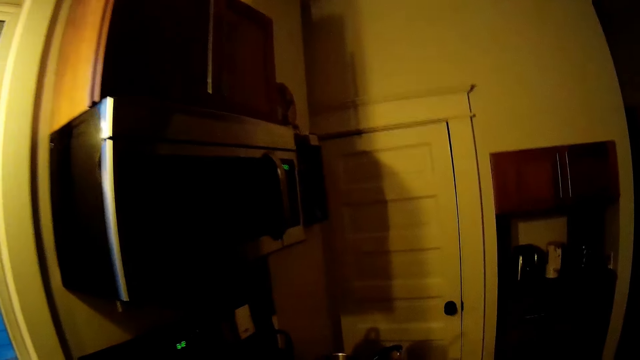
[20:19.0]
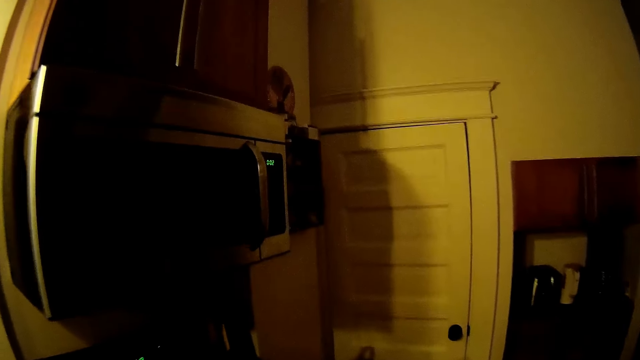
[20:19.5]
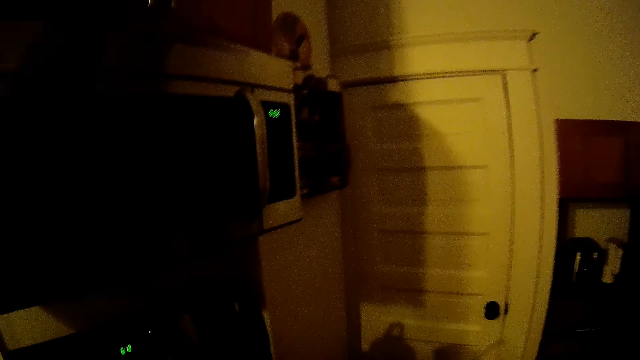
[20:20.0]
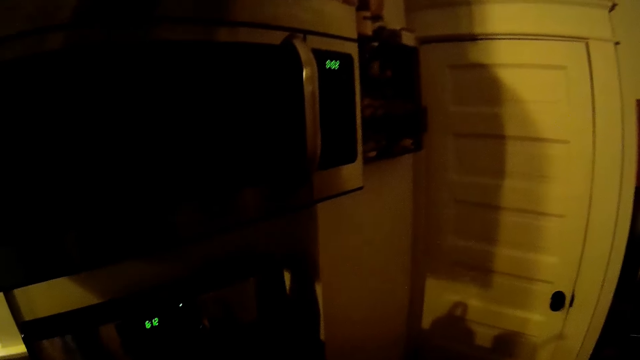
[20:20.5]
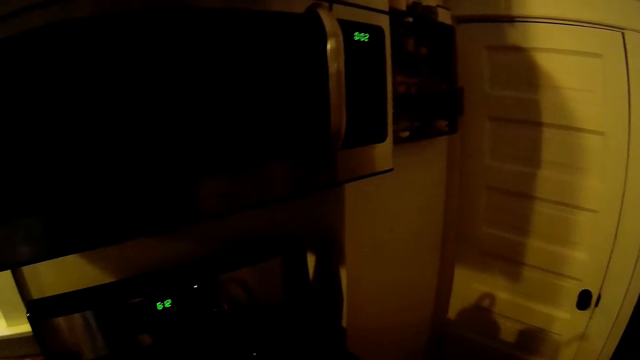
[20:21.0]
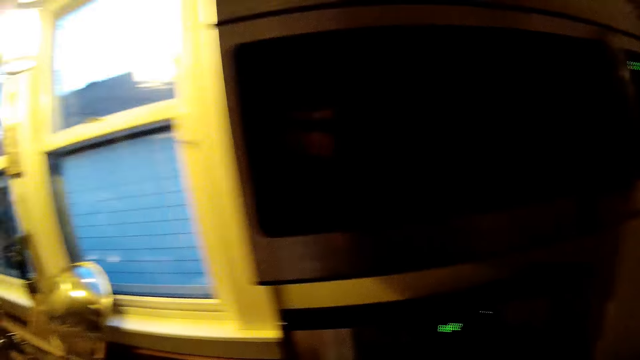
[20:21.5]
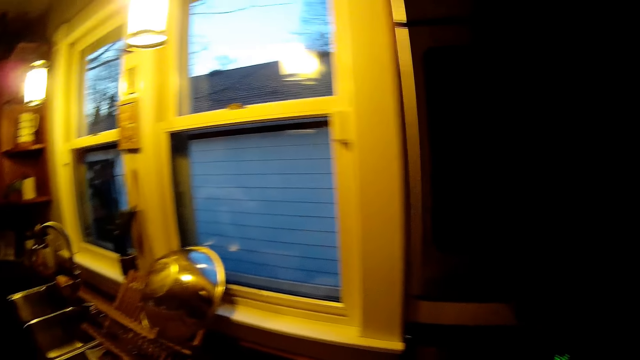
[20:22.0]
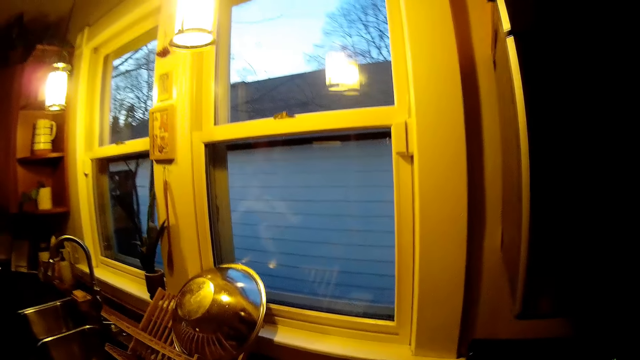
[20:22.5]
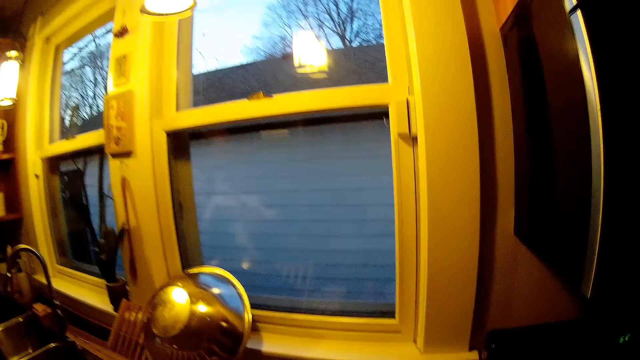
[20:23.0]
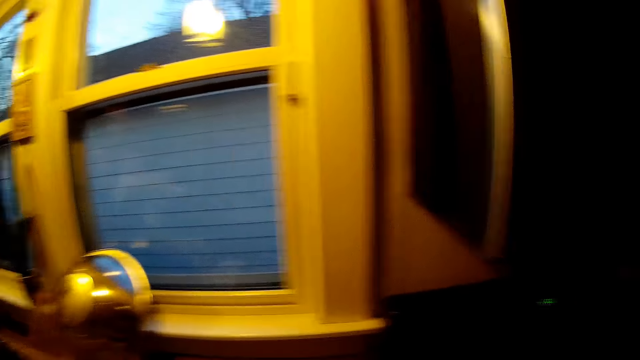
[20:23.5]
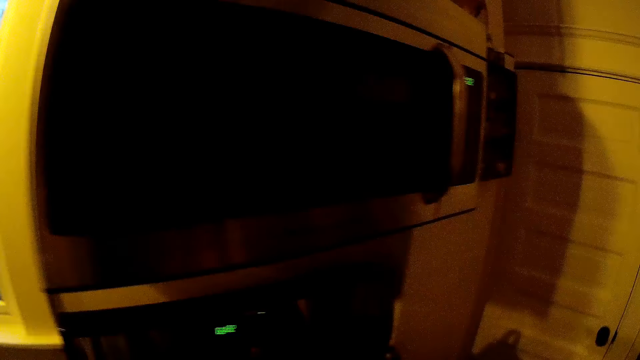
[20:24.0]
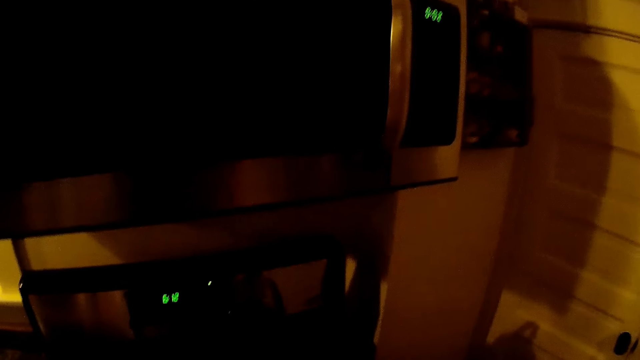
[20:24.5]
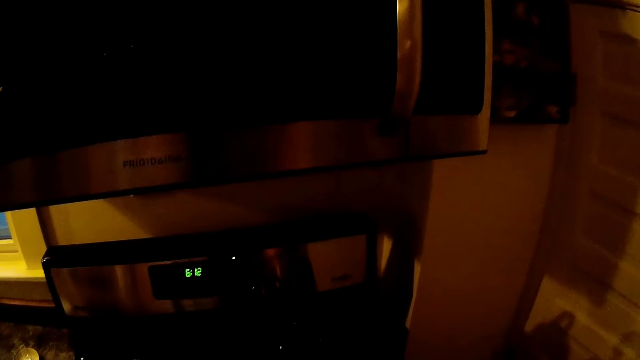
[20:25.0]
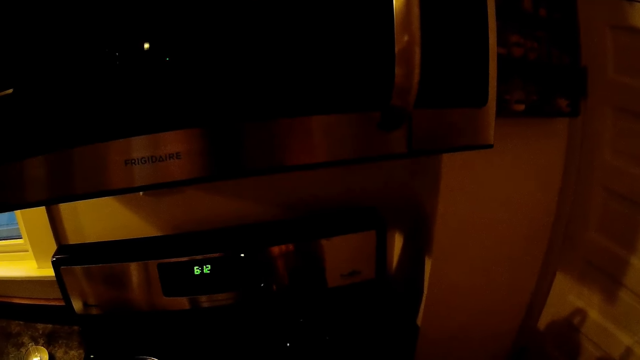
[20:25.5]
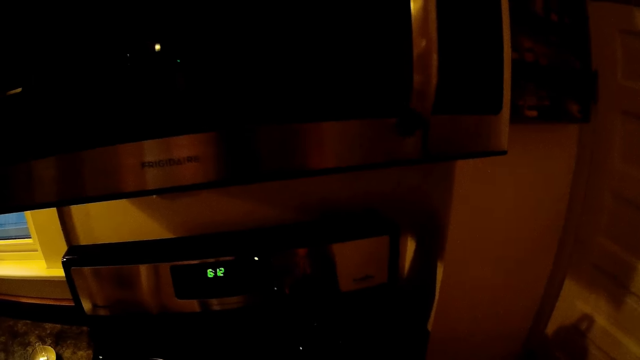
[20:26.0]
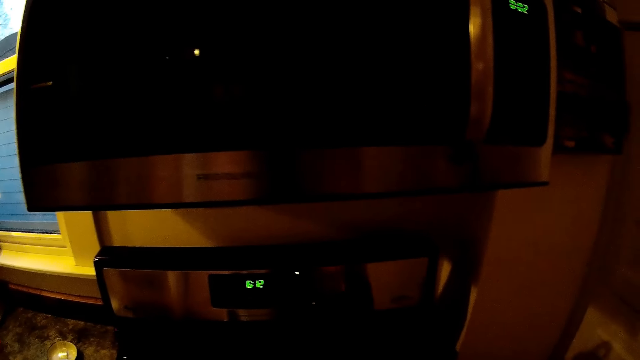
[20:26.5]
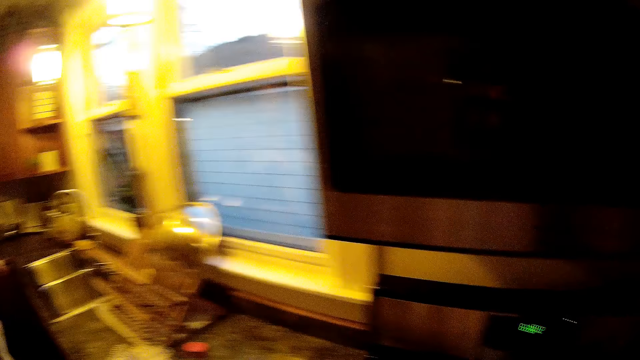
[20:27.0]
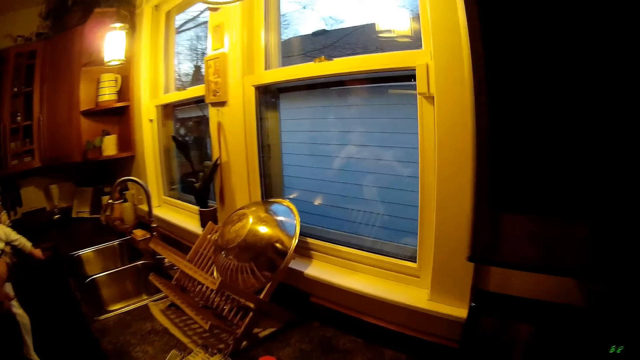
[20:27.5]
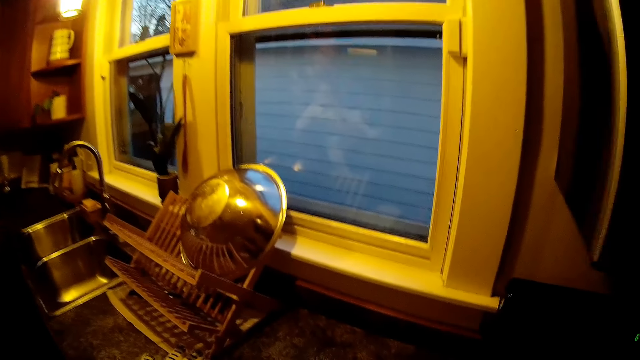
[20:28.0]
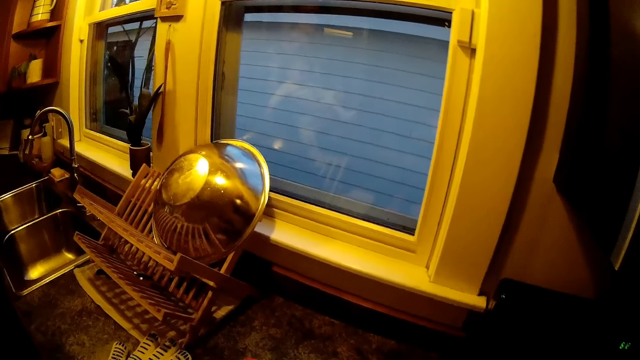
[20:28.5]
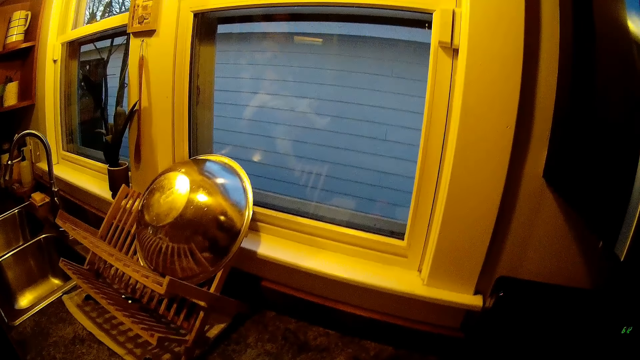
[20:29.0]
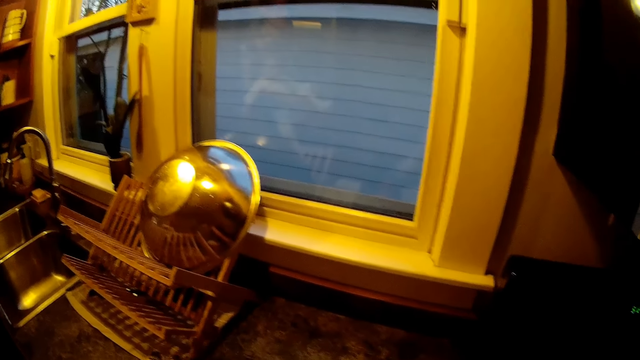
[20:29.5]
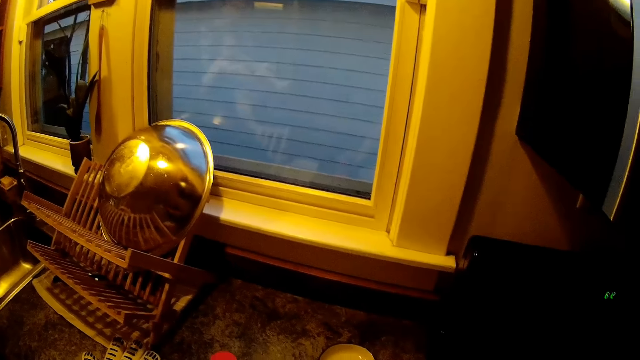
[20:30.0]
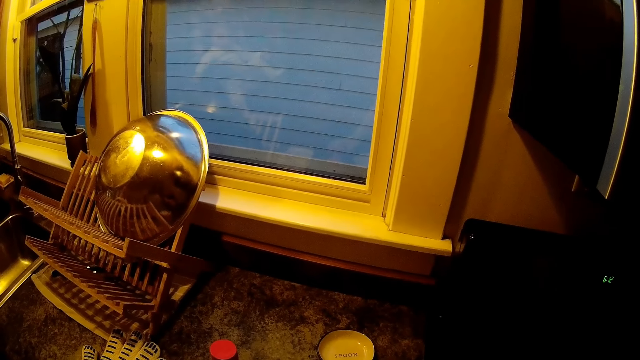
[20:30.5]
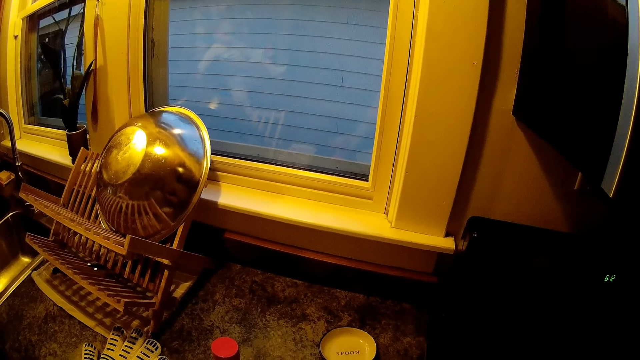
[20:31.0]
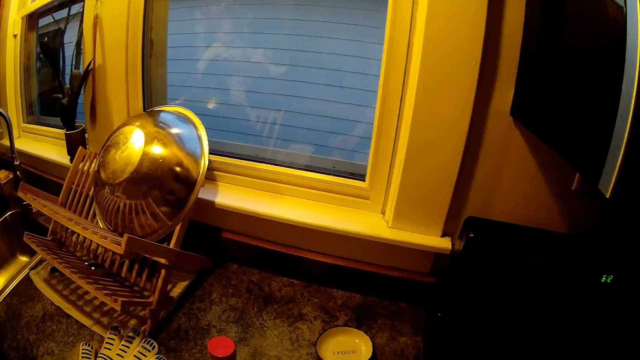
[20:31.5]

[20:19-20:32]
The camera wearer converses with a man. They look at something in the kitchen. They prepare something.

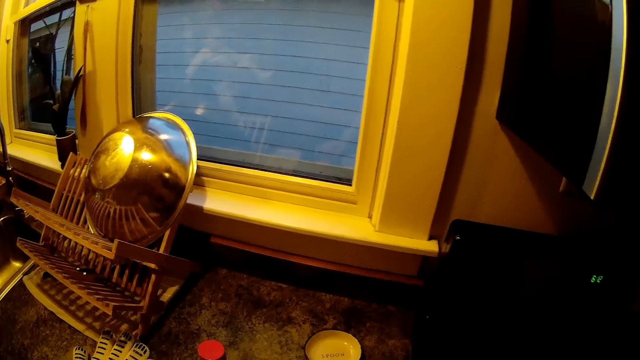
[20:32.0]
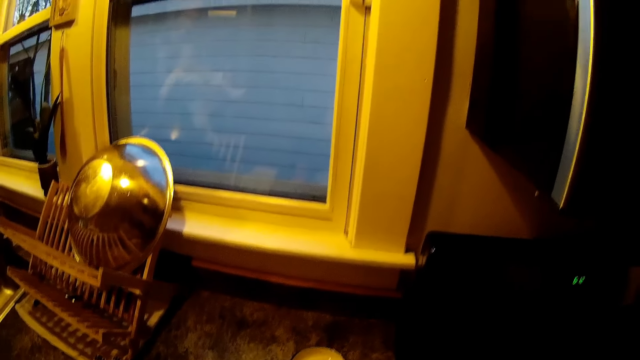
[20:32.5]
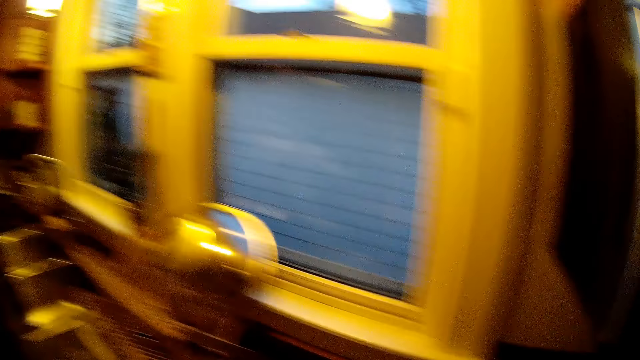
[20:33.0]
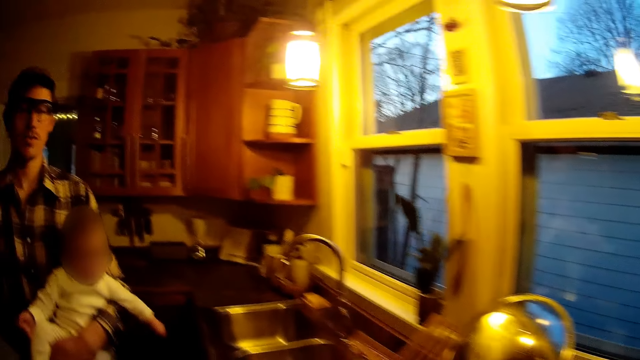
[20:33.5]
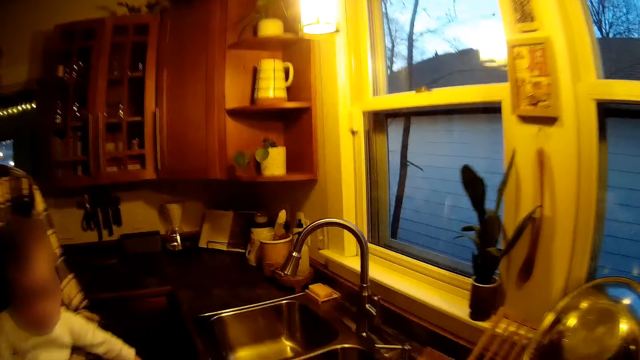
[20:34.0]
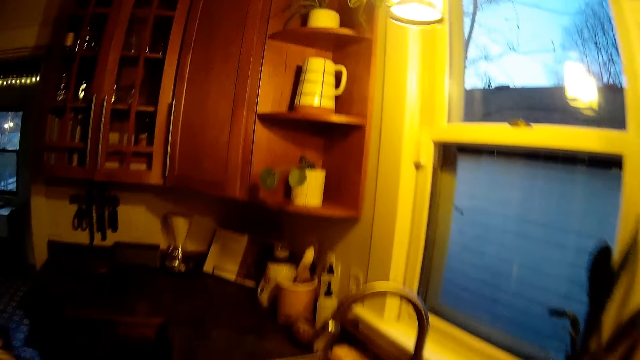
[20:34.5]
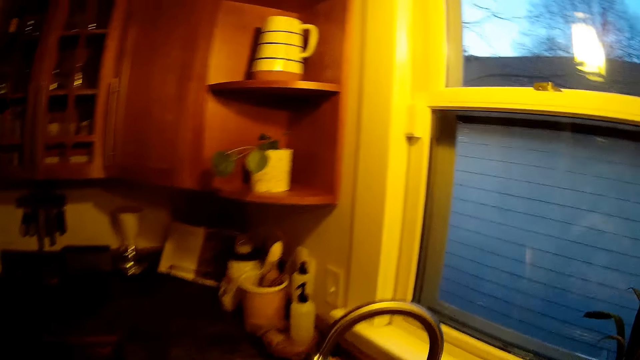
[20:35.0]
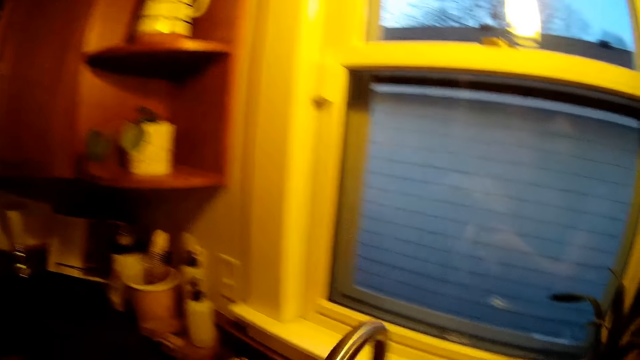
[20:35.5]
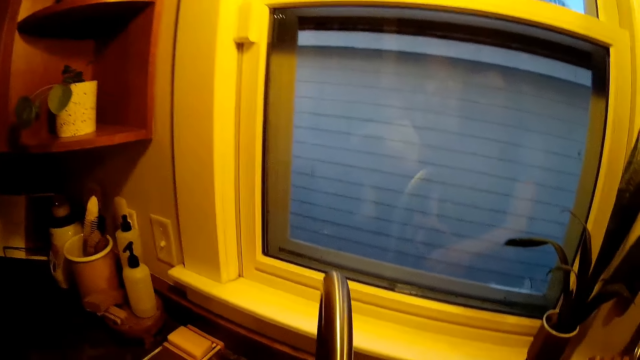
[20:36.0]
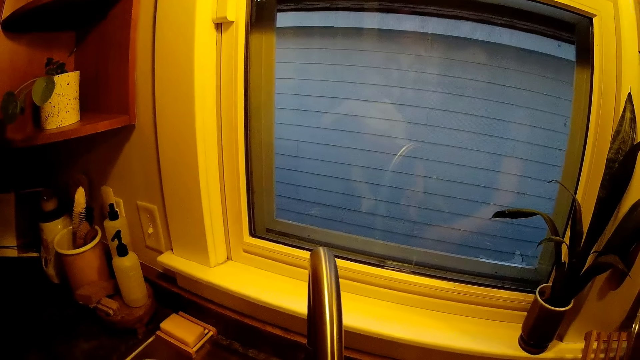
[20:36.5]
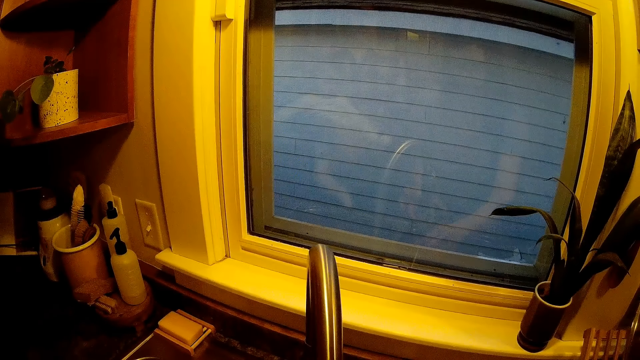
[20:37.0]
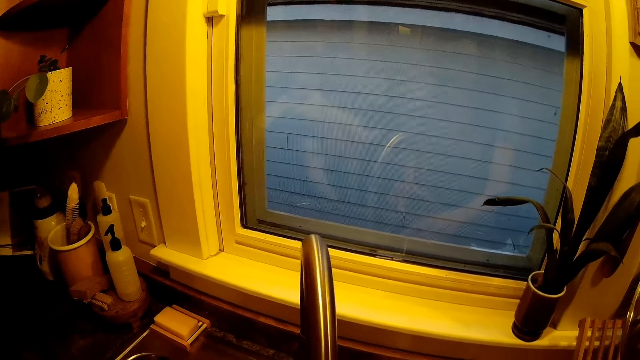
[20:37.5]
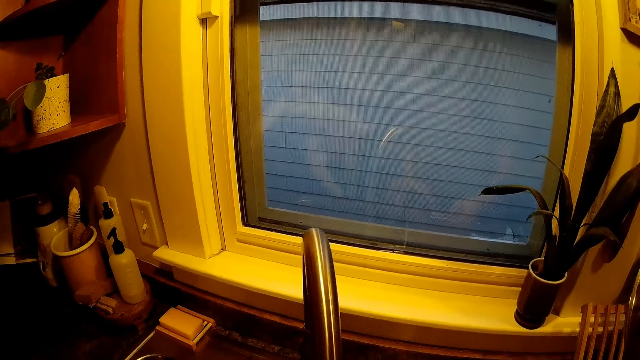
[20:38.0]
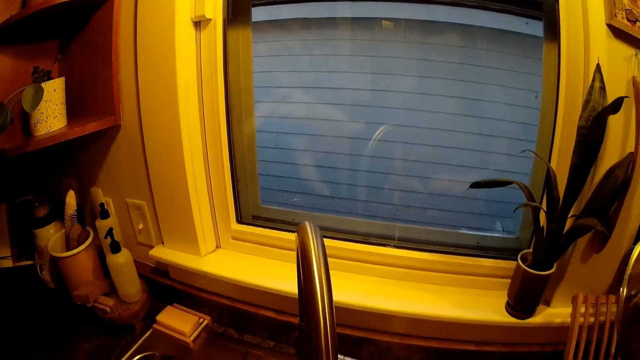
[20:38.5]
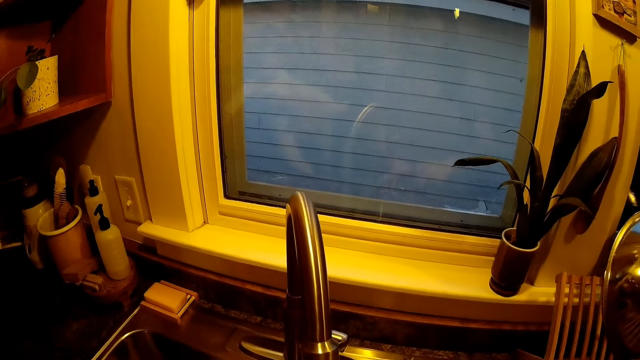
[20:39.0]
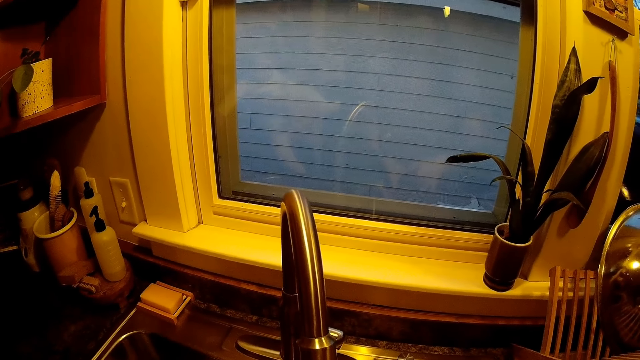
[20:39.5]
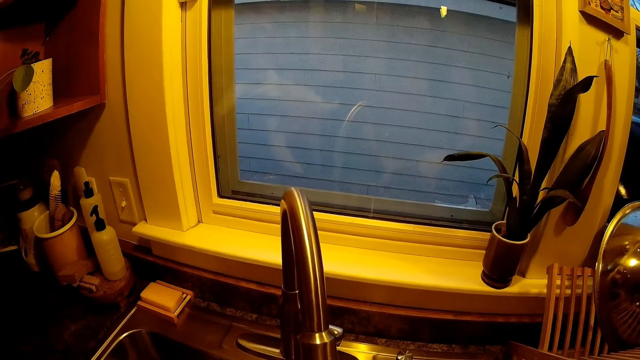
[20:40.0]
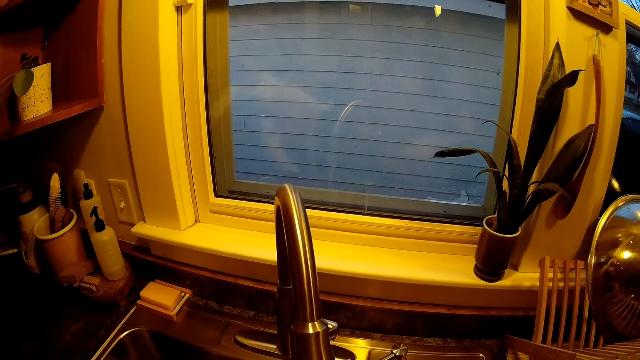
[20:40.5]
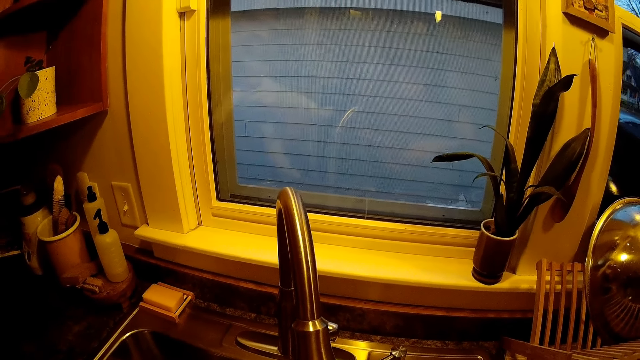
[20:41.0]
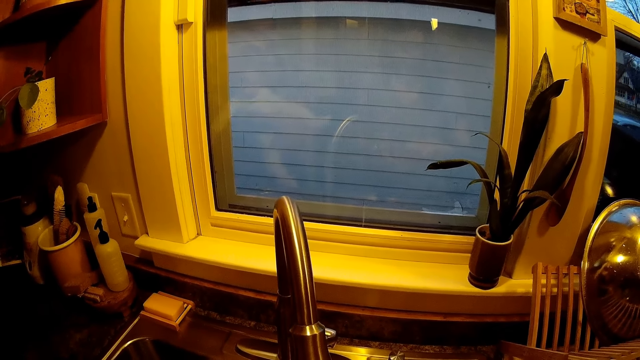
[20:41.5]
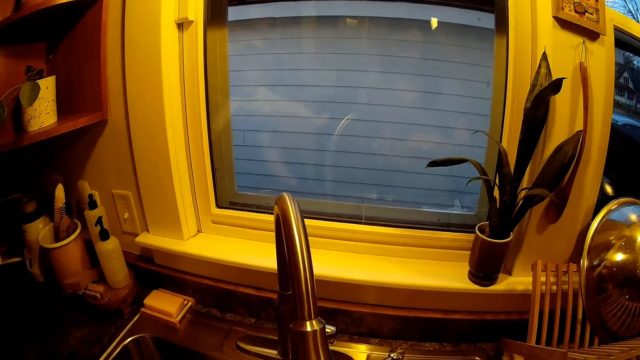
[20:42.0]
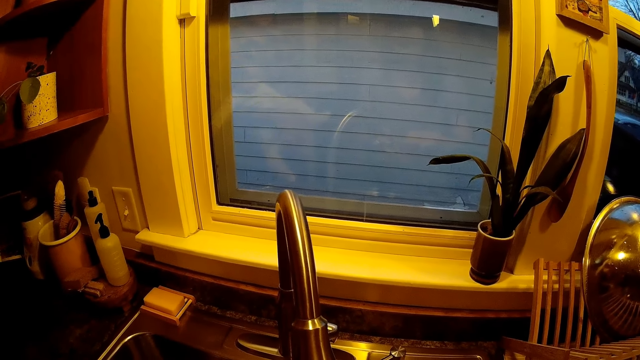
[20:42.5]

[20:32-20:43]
The camera wearer walks round the kitchen. She turns on a sink tap with her right hand. She converses with a man. The man converses with the camera wearer. The camera wearer washes something.
